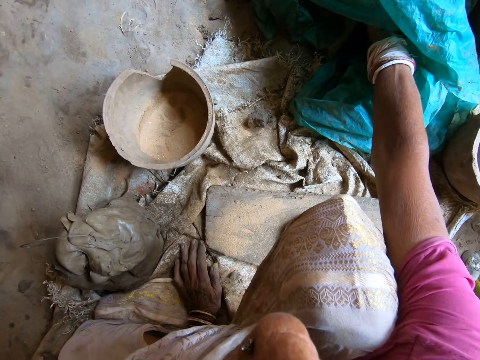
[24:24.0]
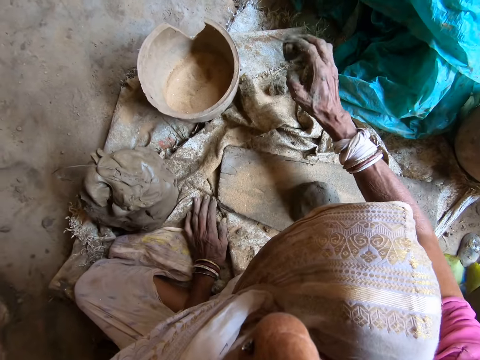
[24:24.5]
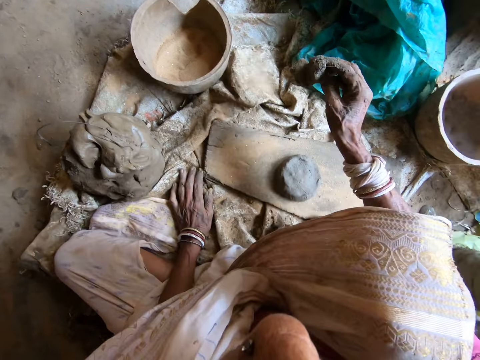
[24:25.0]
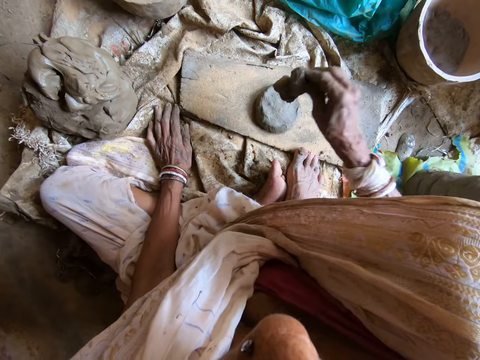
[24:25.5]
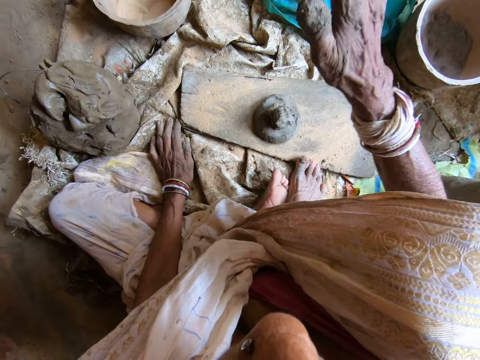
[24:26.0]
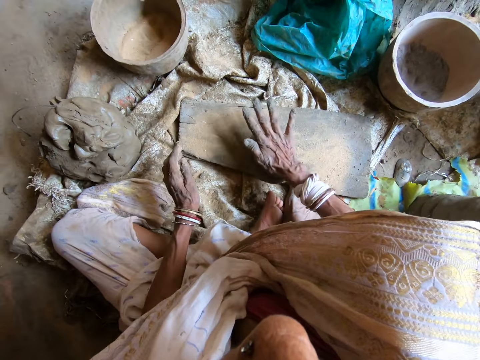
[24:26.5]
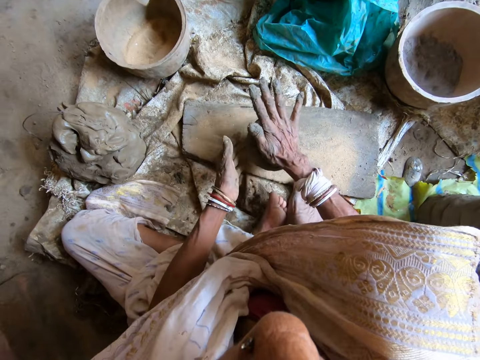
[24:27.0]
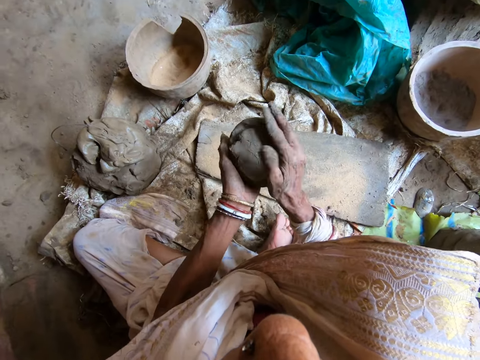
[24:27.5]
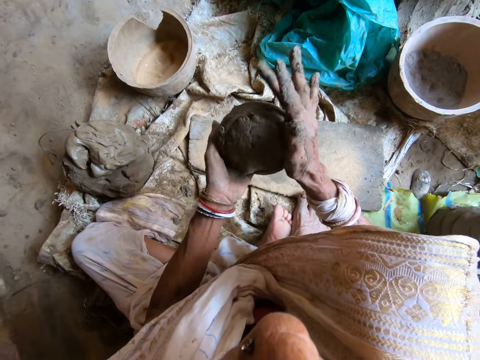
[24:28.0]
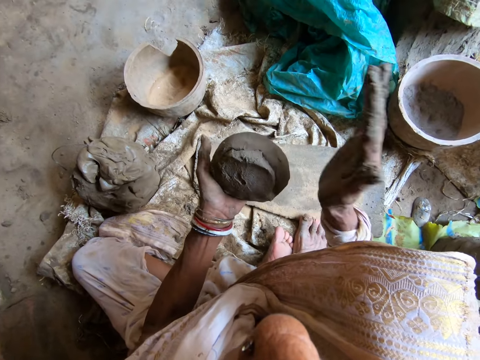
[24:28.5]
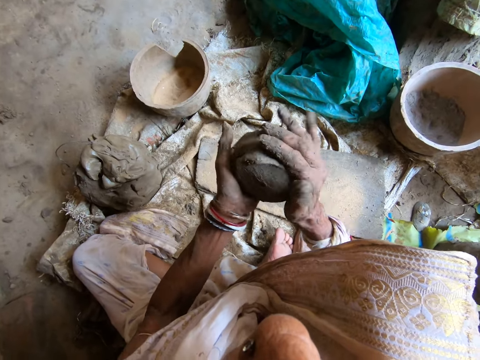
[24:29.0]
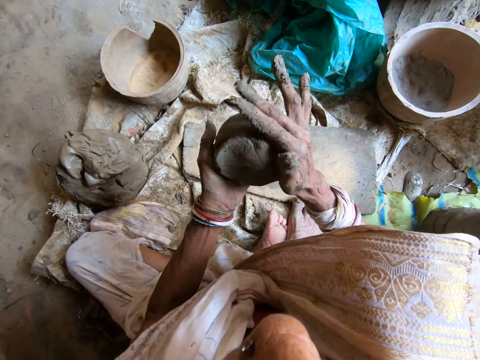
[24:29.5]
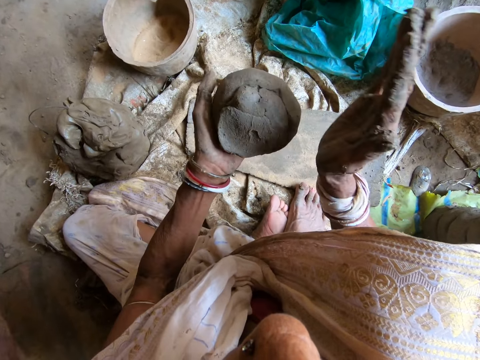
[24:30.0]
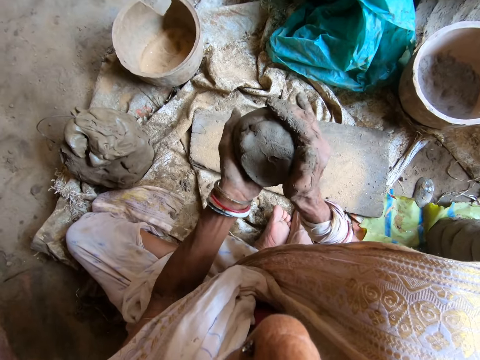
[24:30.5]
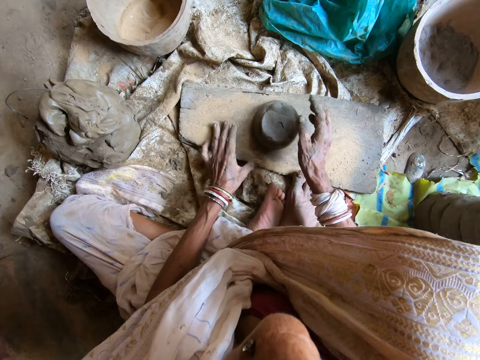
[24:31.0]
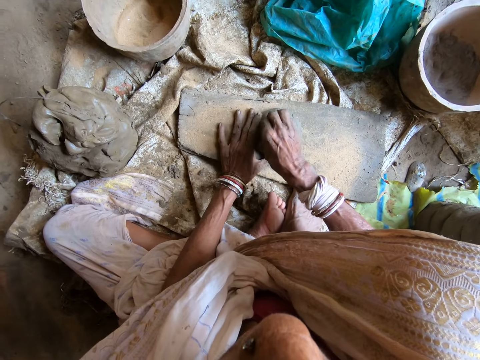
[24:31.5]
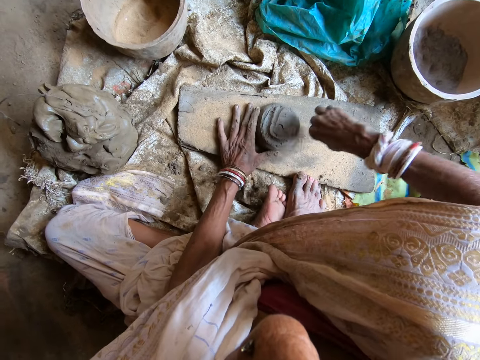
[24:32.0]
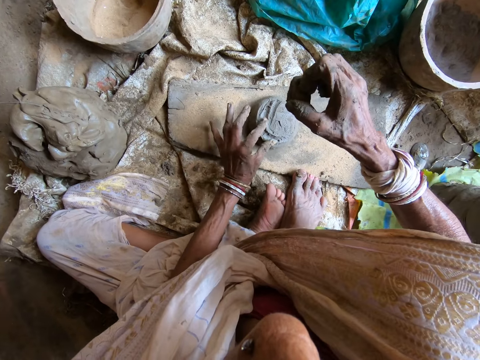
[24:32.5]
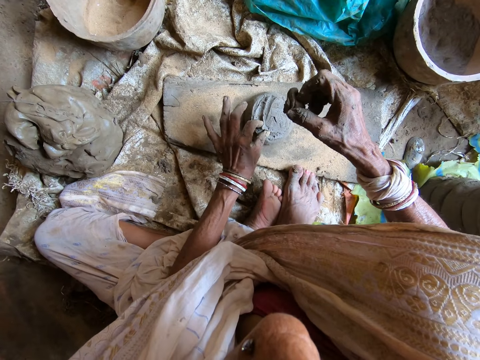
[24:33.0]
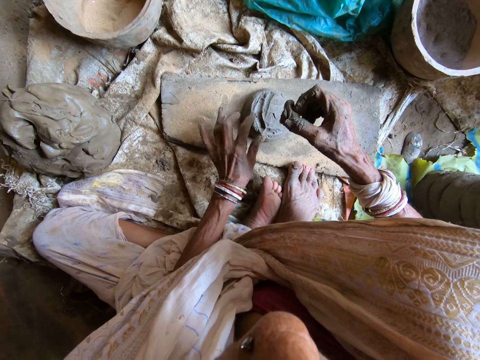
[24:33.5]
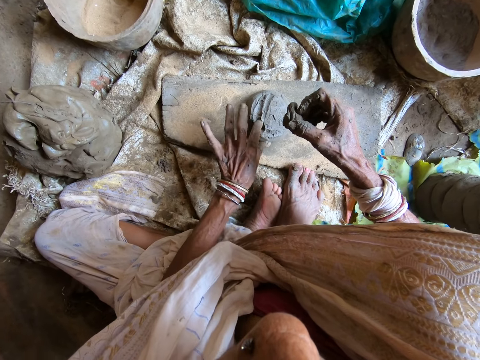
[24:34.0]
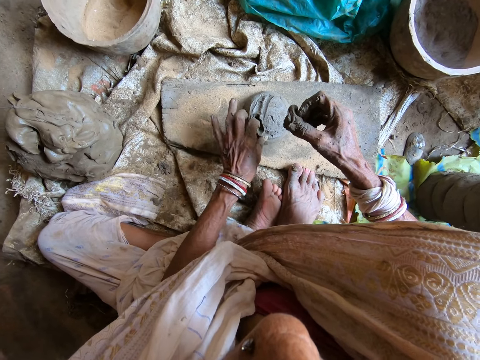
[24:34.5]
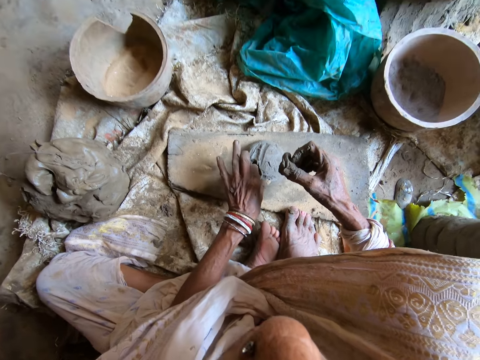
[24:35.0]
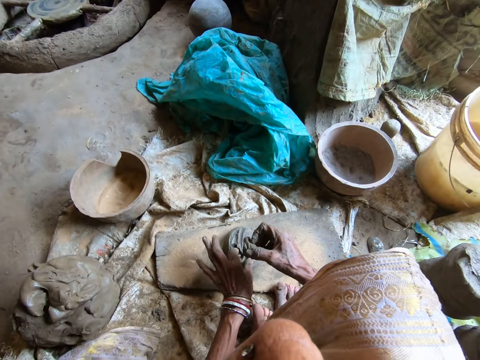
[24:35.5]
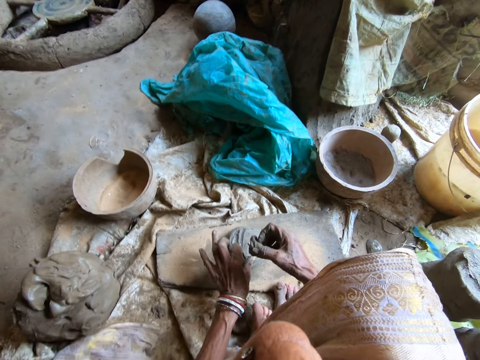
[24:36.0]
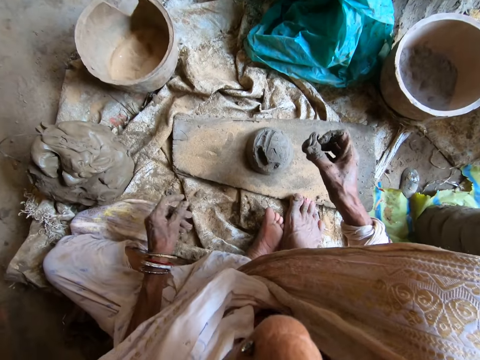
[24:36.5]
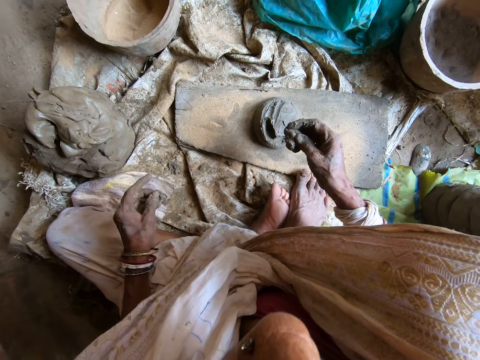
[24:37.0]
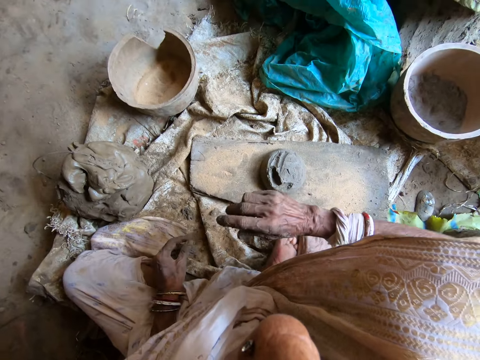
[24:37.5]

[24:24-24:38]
The camera wearer takes some clay from the plastic bag with her right hand. She takes the clay on the floor with her right hand. She cuts a piece of clay. She puts the clay in her right hand on the clay on the wood. She hits the clay on the wood with her right hand. She takes the clay from the wood with her right hand. She collects the clay with her left hand from her right hand. She molds the clay to shape with her hands. A man talks. The camera wearer drops the clay on the wood with her right hand. She cuts from the clay on the wood with her right hand. She talks. She takes out rocky sediments from the clay with her left hand. She digs the clay with her finger. Another person talks. The camera wearer talks. She removes something from the clay.

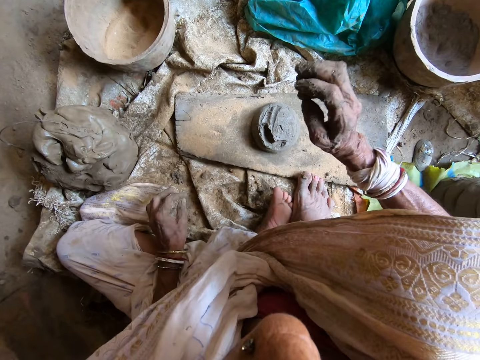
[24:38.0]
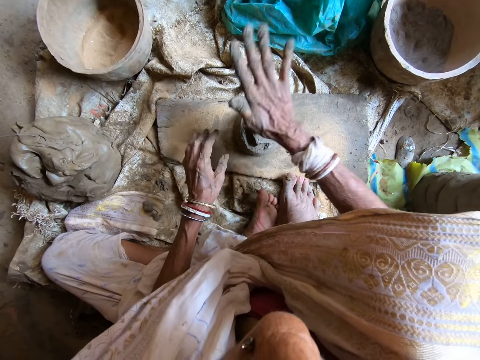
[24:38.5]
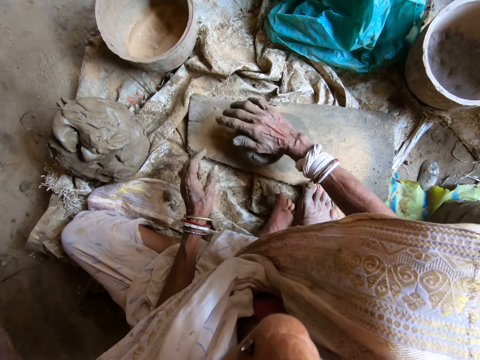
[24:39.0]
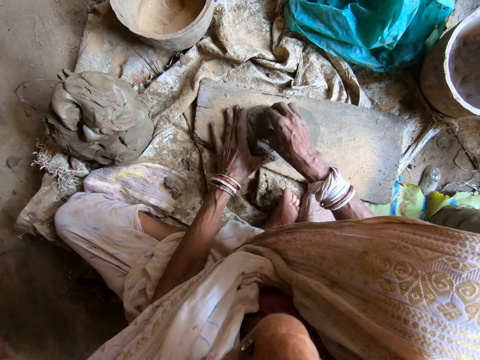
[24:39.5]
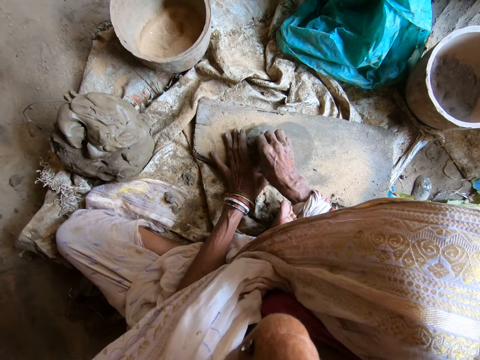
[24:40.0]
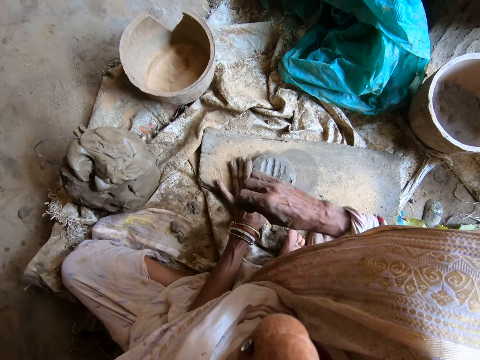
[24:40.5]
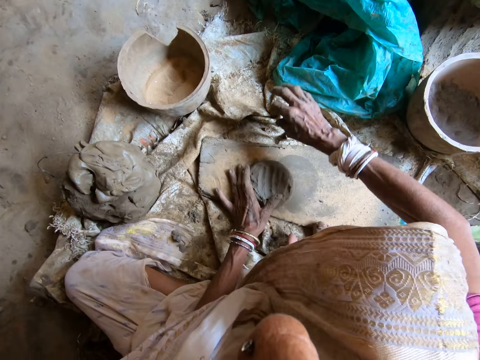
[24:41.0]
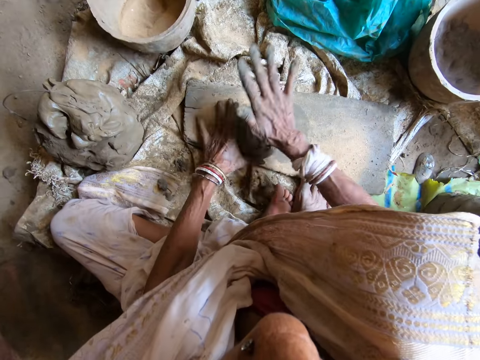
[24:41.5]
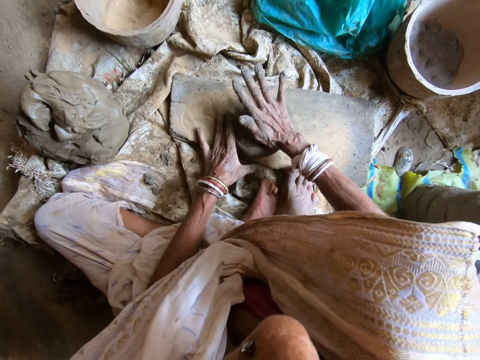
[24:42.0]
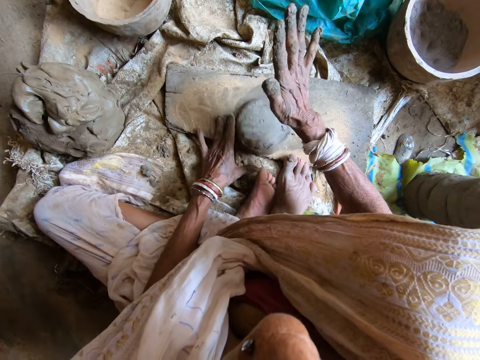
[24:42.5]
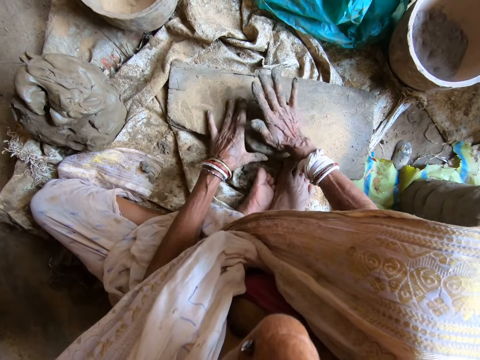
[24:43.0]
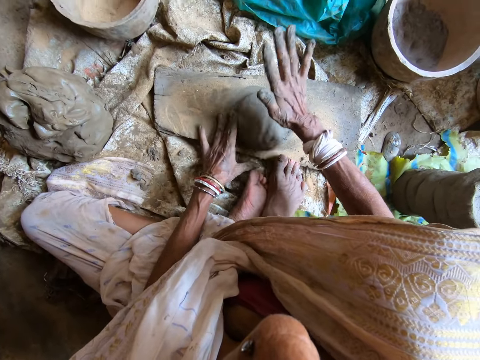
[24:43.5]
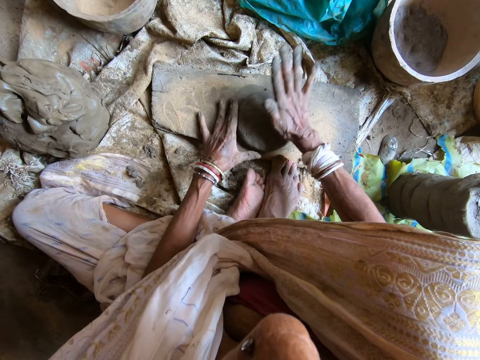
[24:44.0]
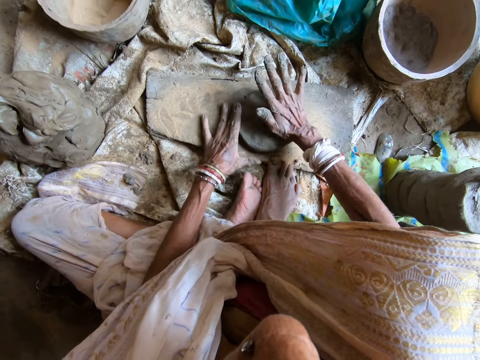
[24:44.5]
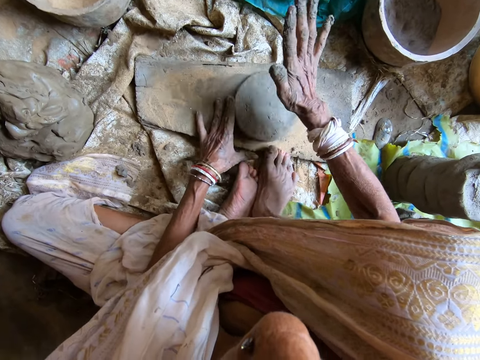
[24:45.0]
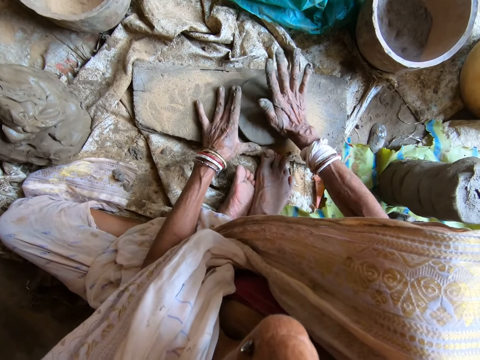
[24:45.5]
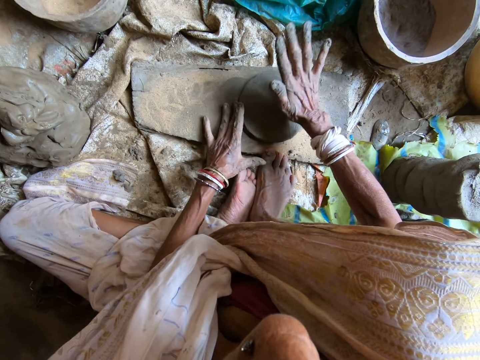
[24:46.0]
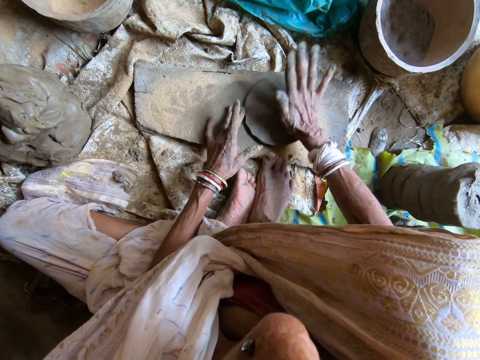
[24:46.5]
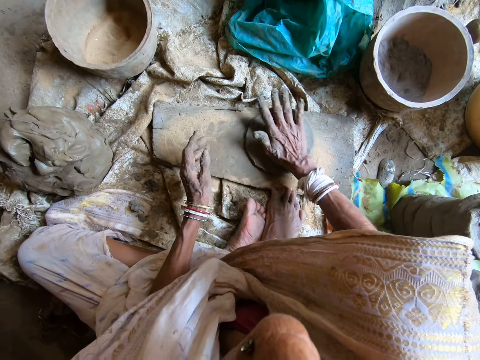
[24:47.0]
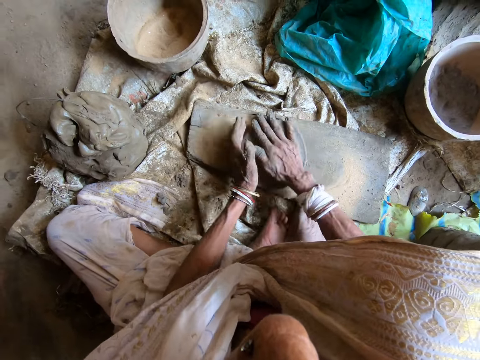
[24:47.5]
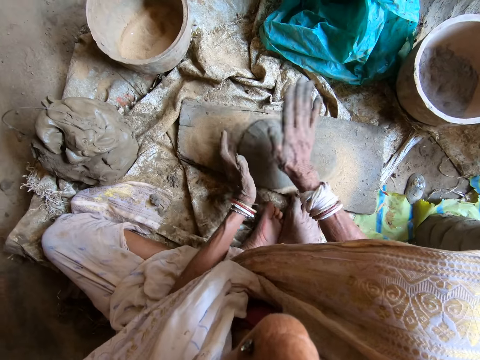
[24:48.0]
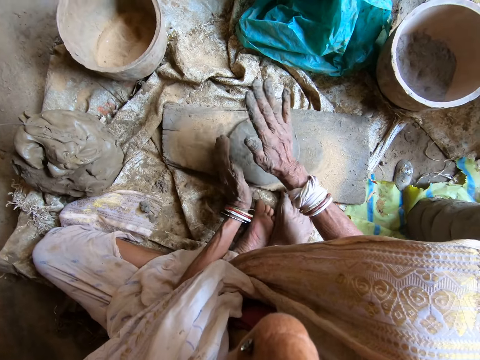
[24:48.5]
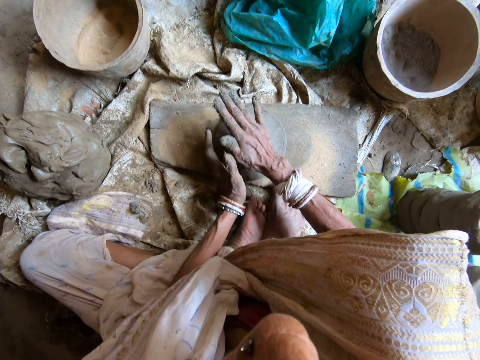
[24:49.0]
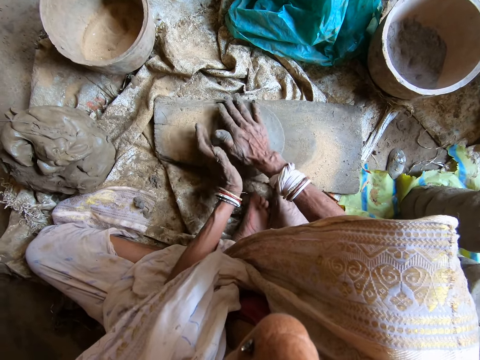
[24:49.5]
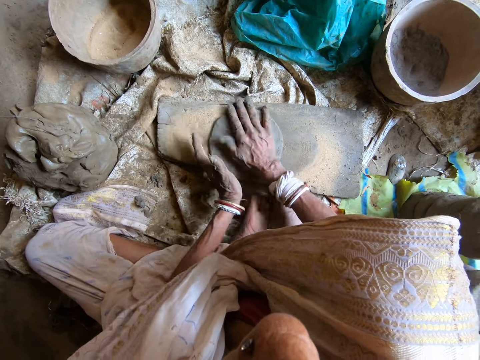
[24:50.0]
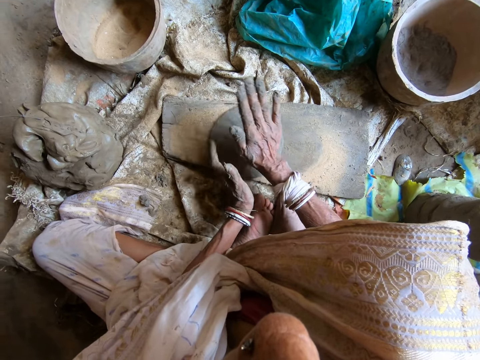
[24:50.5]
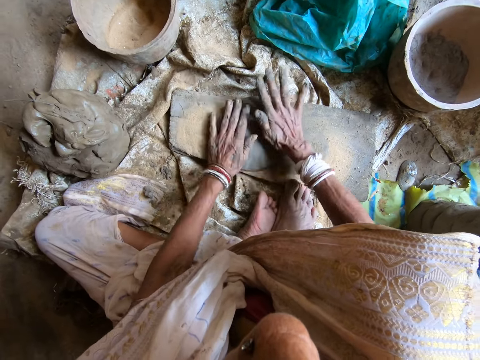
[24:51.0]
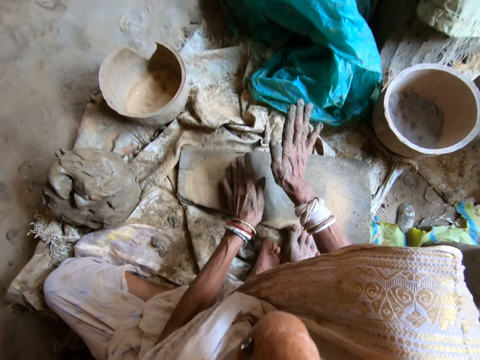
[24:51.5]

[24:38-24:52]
The camera wearer rubs her leg with her elbow. She pastes the clay in her right hand on the clay on the wood or board. She hits the clay on the wood with her right hand. She adjusts the clay on the wood with her right hand. She cuts from the clay on the wood with her right hand. She holds the clay. She talks. She throws clay into the plastic bag on the floor with her right hand. She beats the clay on the wood to shape with her hands. She molds the clay on the board. A person talks. The camera wearer adjusts the clay, talks with the person and molds the clay on the board.
